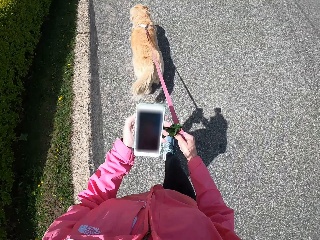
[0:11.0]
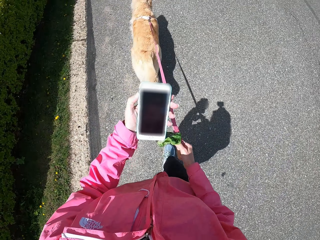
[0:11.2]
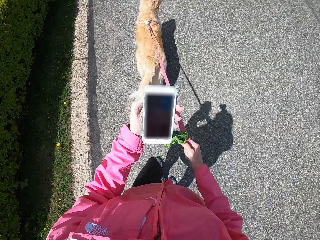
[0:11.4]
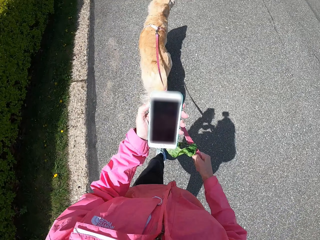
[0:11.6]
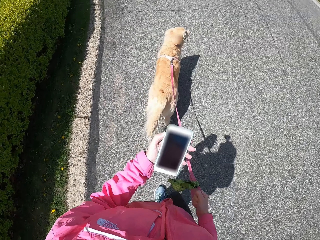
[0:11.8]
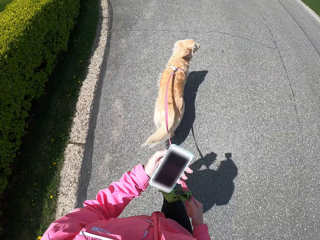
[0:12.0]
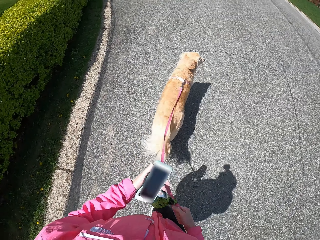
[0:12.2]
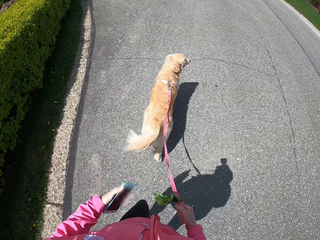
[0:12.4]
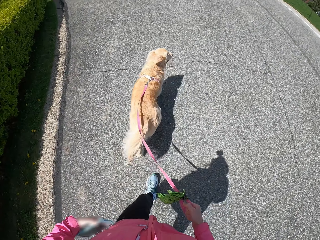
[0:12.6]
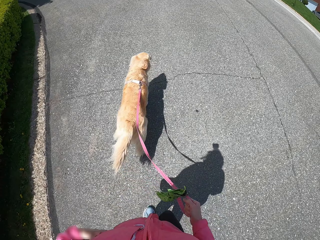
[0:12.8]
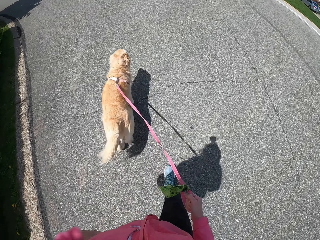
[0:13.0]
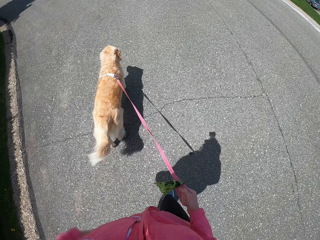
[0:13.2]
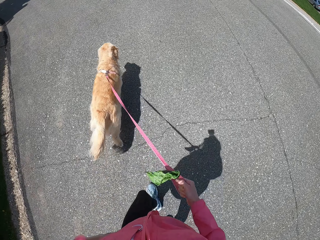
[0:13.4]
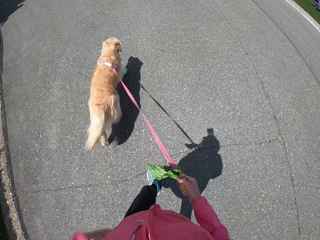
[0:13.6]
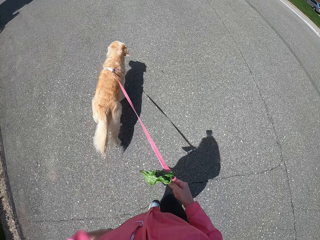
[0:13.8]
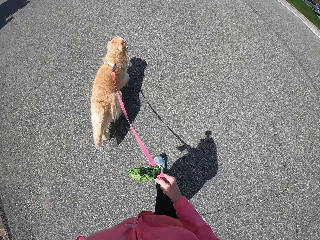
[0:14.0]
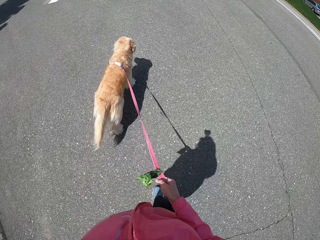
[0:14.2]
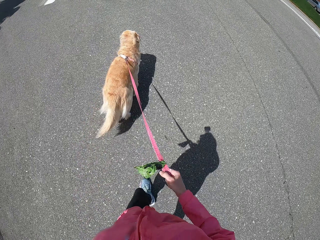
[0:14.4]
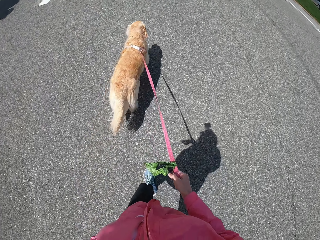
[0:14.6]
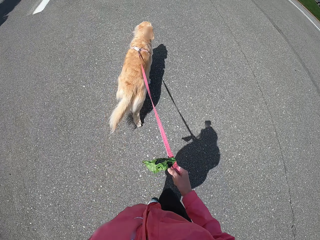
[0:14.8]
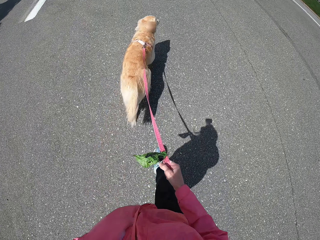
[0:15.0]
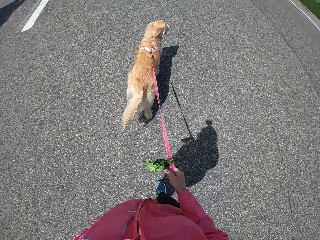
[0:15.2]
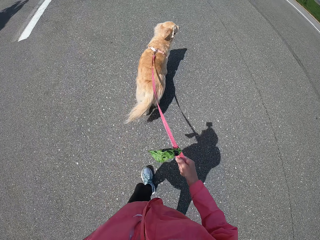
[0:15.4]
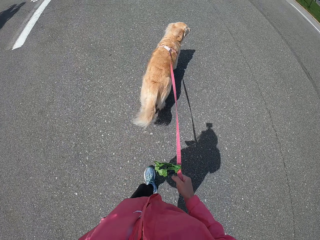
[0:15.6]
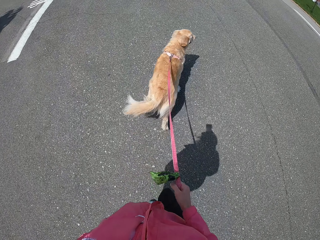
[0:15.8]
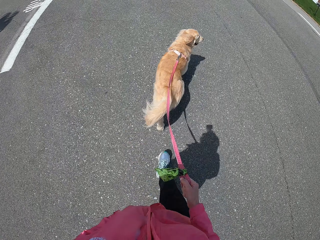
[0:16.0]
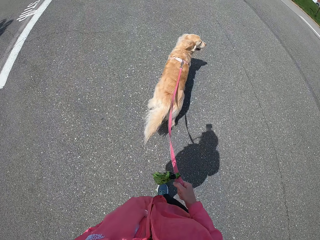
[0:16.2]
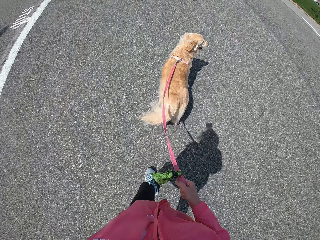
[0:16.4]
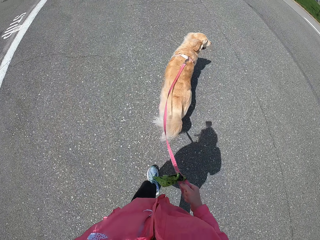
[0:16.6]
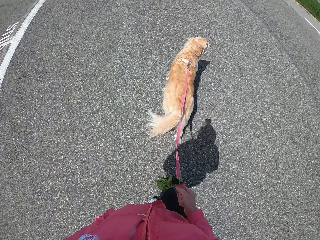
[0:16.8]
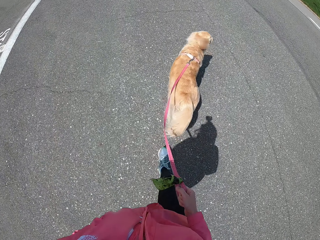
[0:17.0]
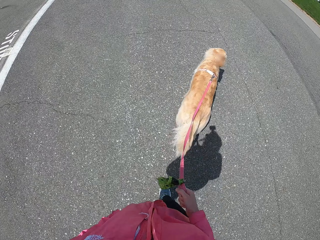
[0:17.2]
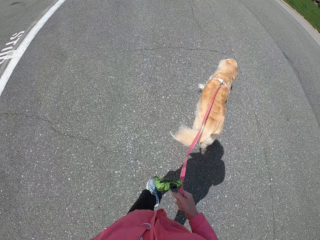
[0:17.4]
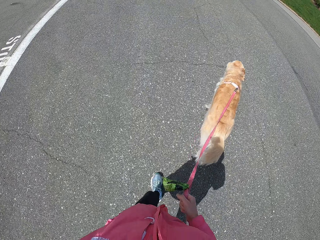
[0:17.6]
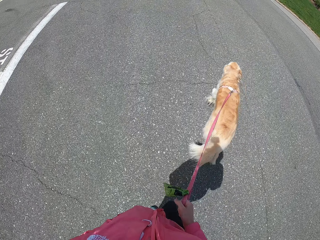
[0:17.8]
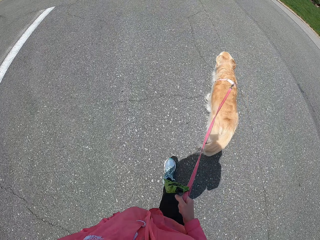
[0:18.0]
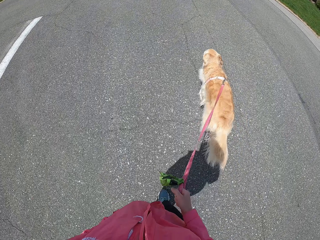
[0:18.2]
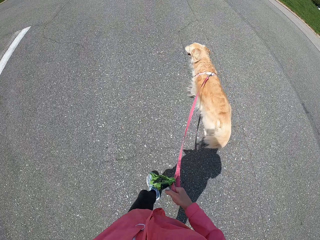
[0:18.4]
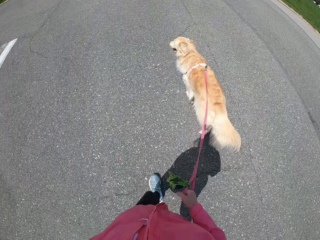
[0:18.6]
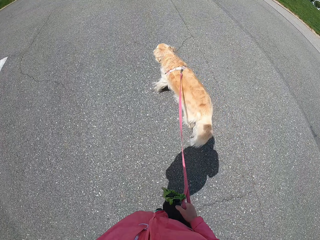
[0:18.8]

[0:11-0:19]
The camera wearer puts her phone in her pocket.

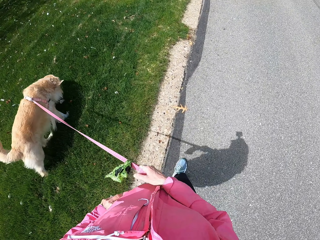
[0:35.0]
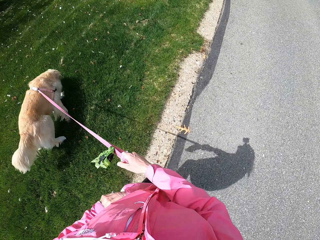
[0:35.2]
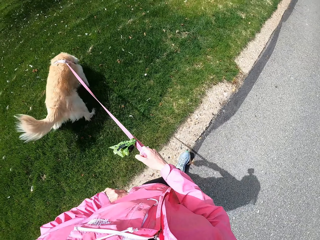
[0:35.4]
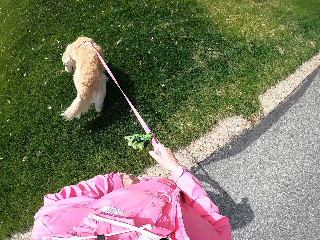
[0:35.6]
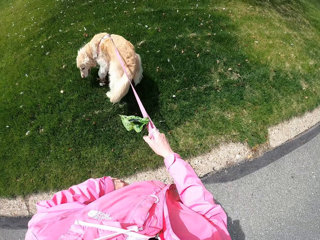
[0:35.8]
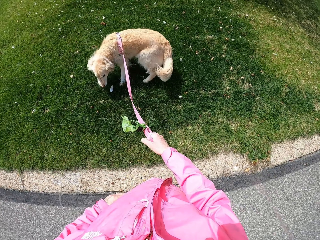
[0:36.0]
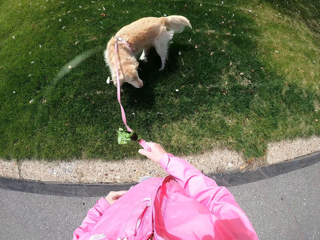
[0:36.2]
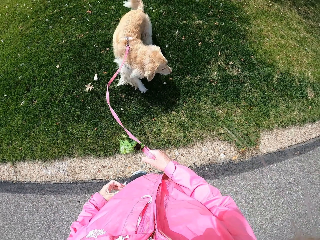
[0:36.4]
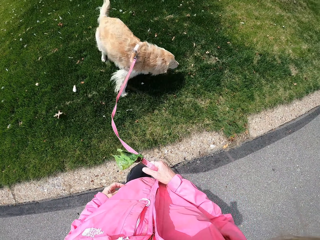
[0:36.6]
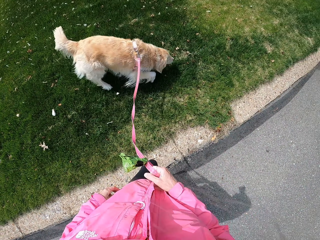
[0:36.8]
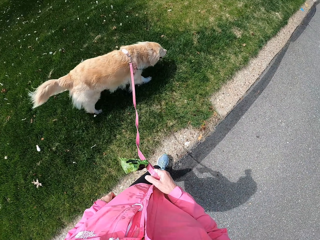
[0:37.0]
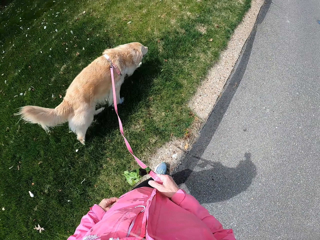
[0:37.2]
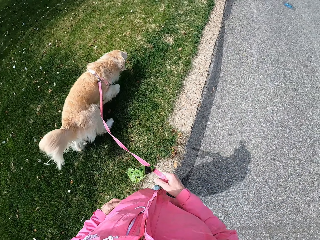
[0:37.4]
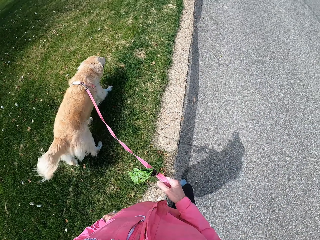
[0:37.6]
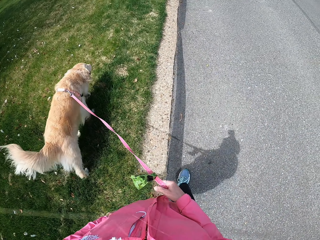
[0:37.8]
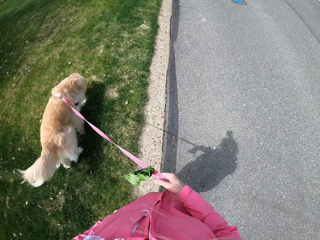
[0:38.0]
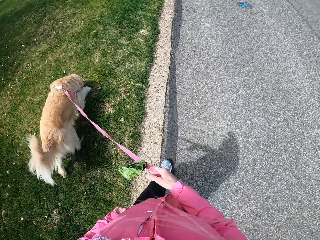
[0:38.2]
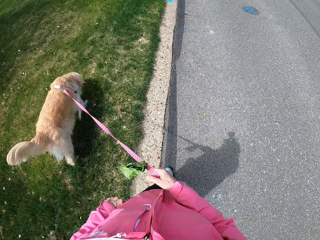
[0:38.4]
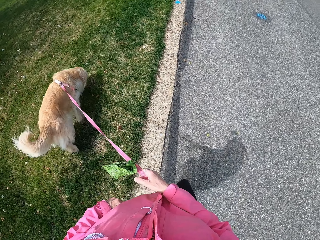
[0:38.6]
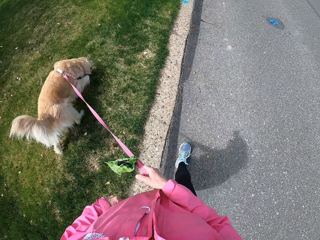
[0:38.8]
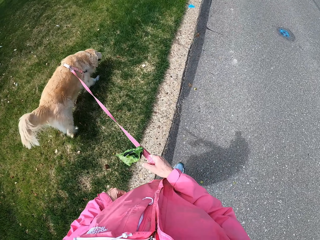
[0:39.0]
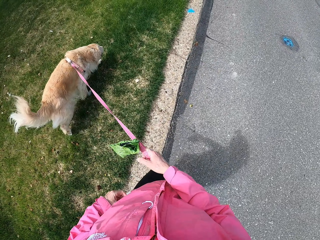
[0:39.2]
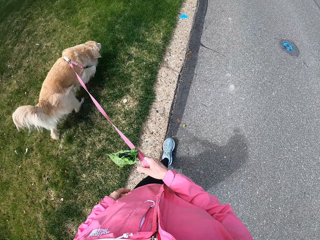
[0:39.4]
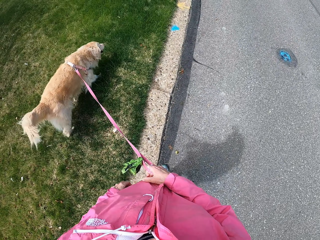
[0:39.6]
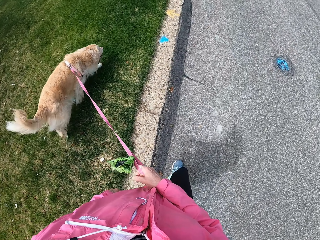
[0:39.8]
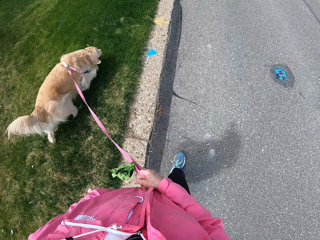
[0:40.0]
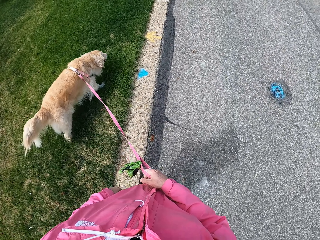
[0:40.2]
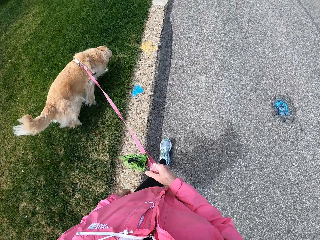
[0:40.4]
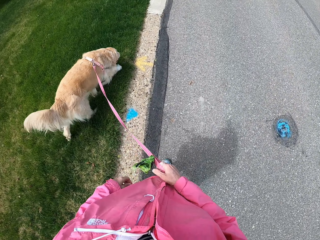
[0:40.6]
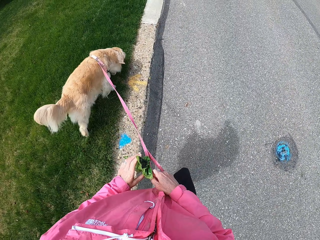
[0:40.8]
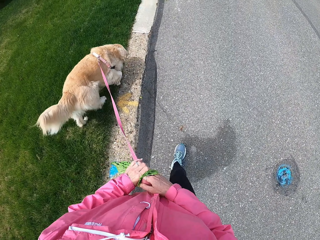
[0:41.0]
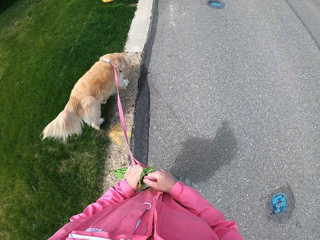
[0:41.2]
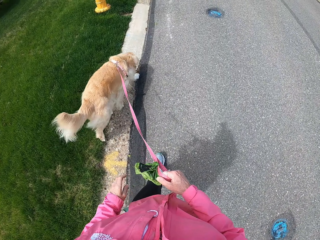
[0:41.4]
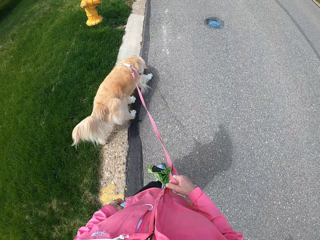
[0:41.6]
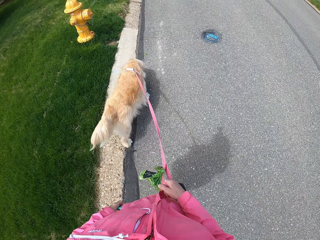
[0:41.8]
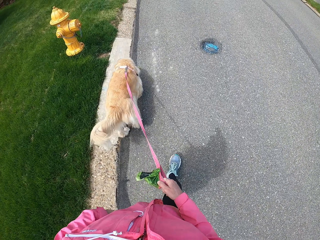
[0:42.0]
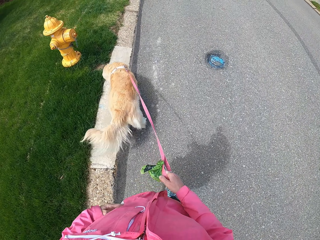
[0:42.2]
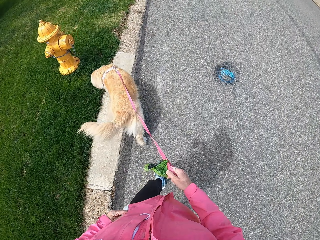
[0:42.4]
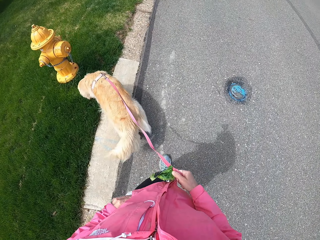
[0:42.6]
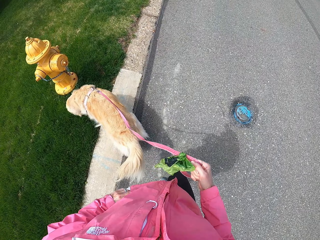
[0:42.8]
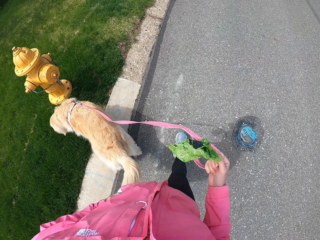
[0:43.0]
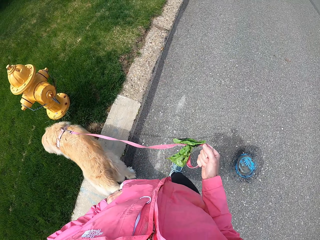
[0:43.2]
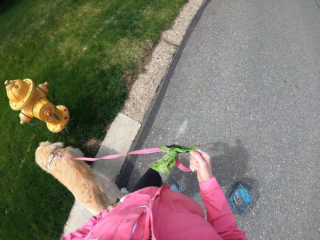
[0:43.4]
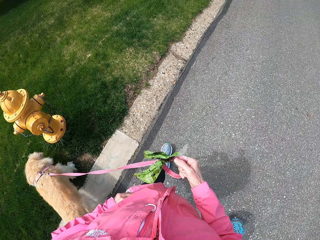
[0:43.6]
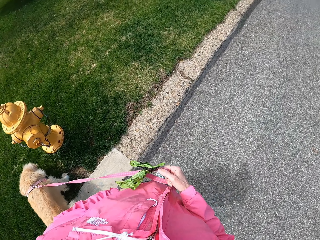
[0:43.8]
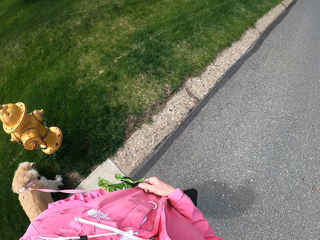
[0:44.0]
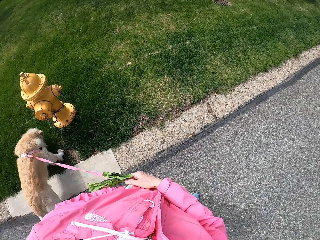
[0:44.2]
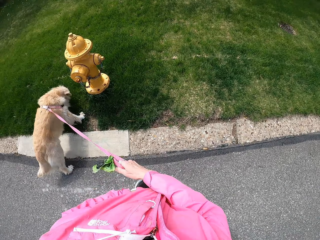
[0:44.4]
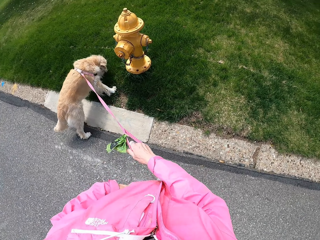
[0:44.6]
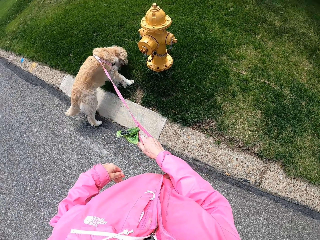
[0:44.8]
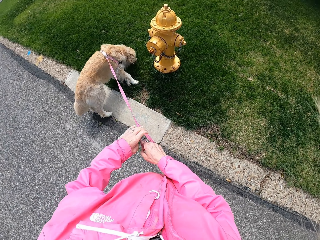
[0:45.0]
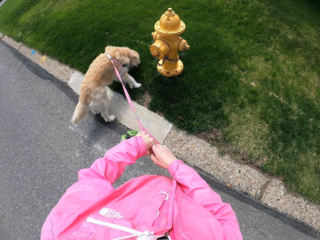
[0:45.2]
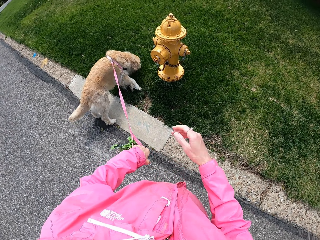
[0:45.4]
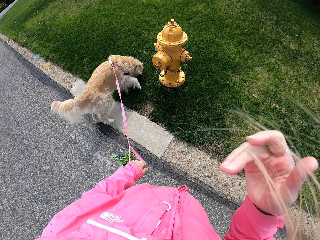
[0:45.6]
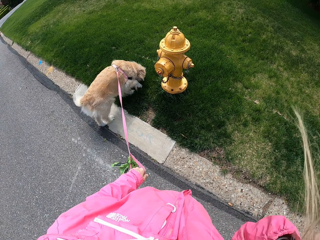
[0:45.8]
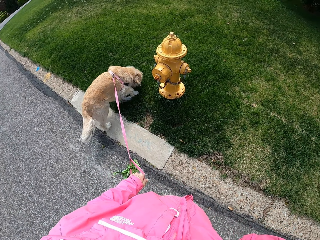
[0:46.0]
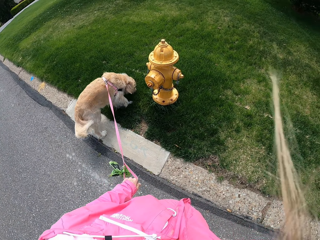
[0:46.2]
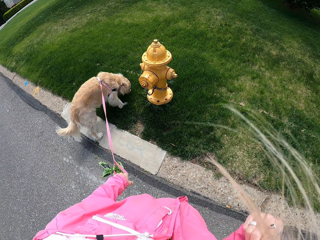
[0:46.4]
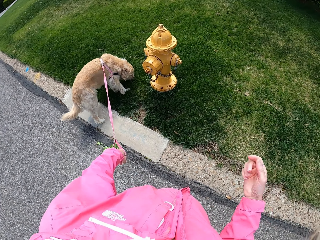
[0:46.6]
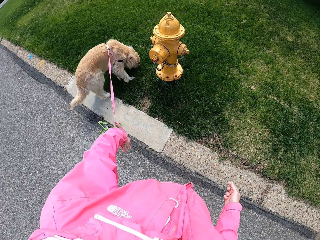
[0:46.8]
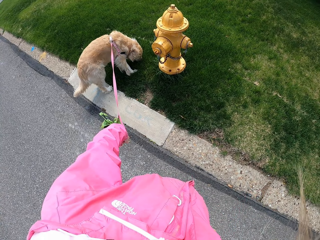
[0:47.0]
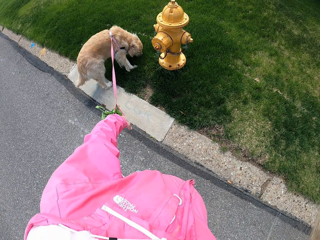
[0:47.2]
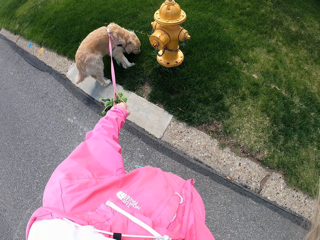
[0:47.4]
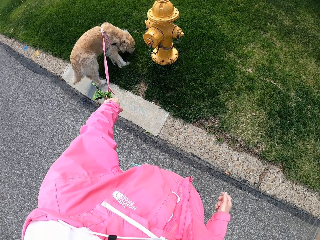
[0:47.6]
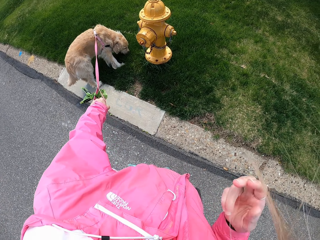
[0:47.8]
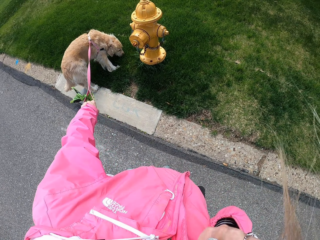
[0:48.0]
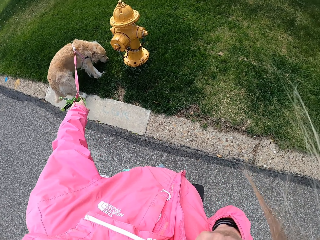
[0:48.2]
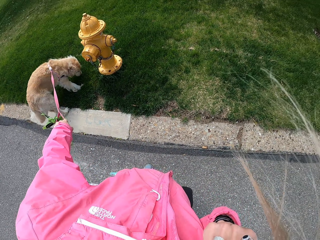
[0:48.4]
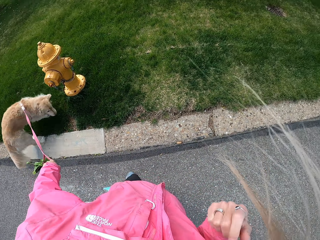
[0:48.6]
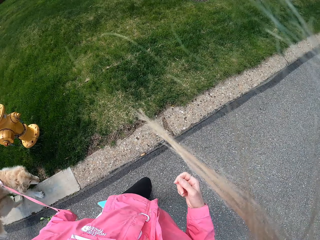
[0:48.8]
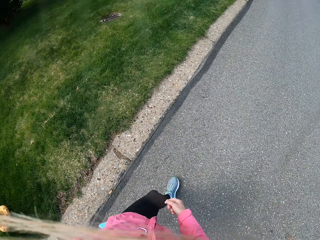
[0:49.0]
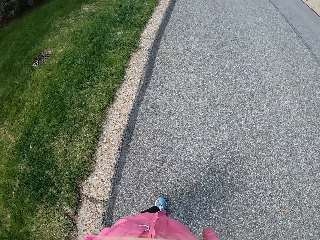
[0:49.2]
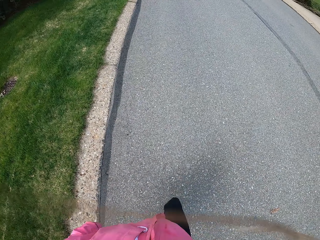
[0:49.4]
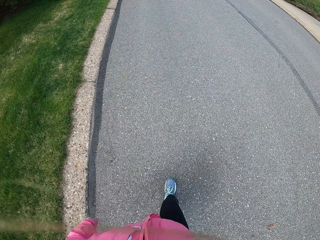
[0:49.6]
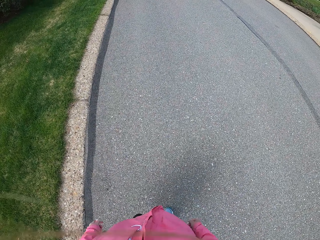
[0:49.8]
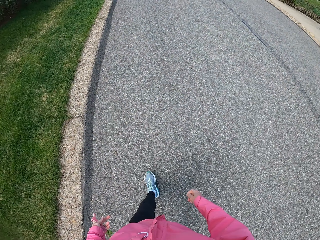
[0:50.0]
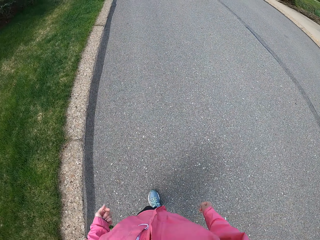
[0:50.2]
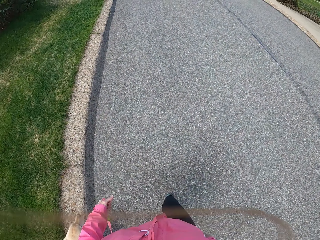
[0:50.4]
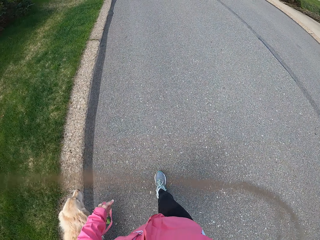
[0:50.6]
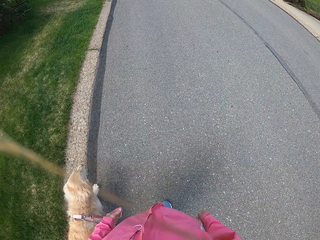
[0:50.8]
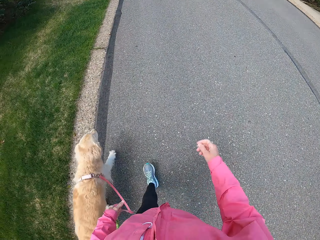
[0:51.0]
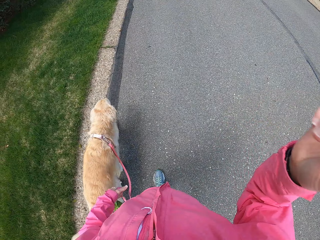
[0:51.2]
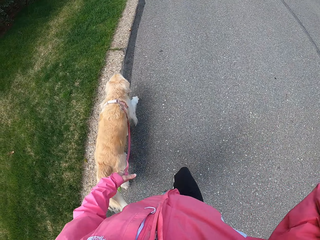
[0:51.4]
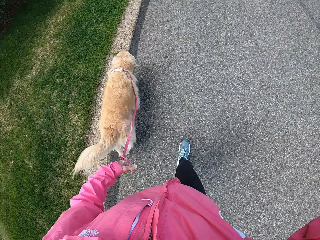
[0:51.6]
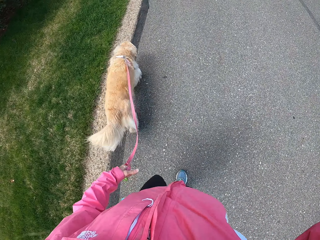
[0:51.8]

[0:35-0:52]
The camera wearer stops at a sidewalk. She walks with her dog. She stops at the sidewalk. She touches something. She raises her right hand. She walks with her dog.
